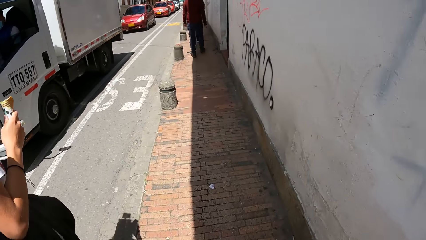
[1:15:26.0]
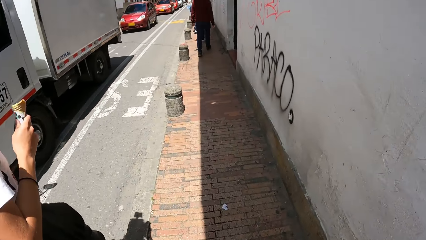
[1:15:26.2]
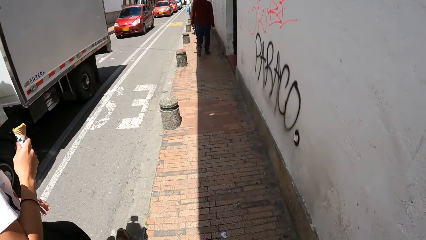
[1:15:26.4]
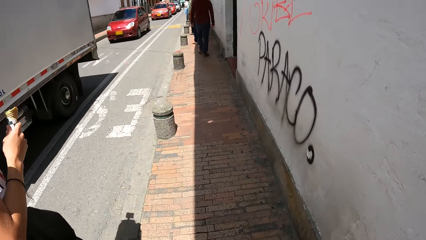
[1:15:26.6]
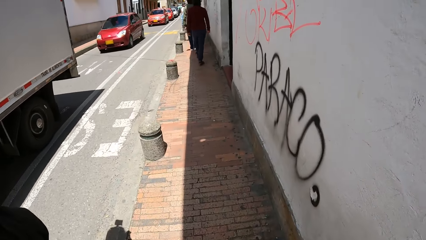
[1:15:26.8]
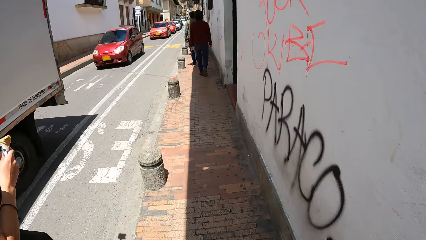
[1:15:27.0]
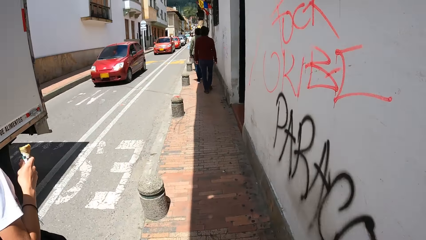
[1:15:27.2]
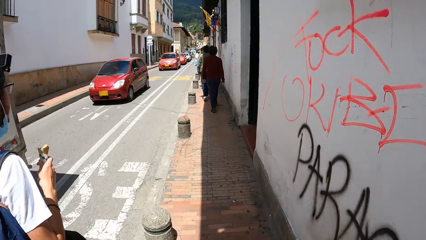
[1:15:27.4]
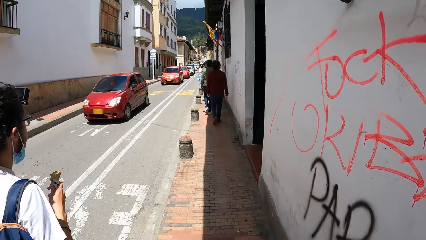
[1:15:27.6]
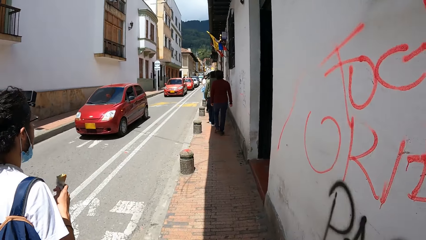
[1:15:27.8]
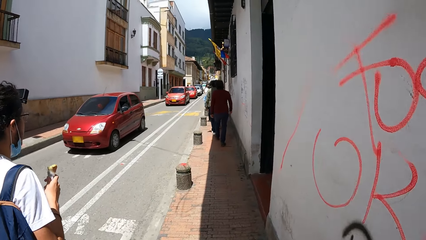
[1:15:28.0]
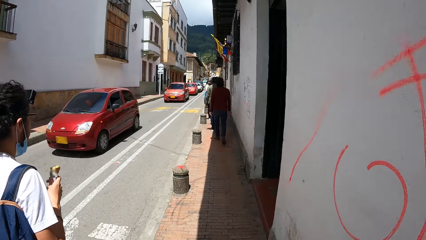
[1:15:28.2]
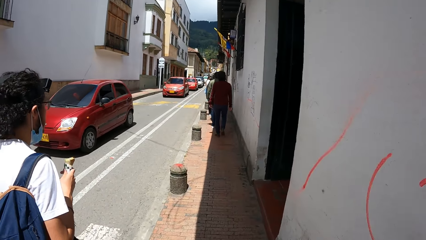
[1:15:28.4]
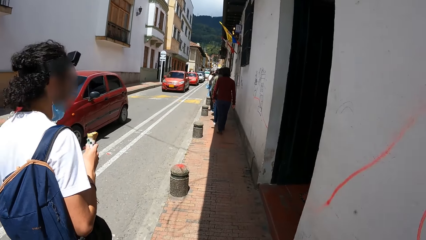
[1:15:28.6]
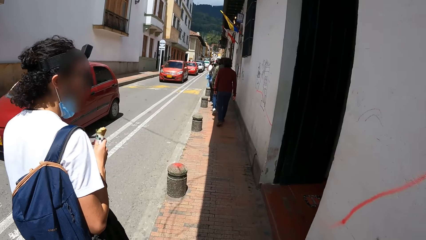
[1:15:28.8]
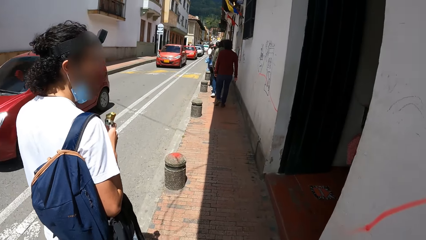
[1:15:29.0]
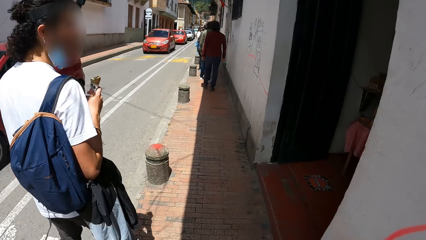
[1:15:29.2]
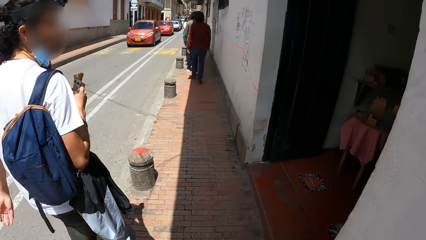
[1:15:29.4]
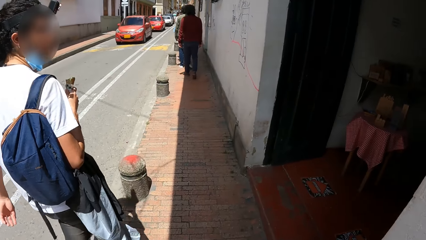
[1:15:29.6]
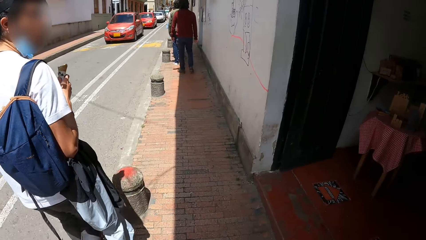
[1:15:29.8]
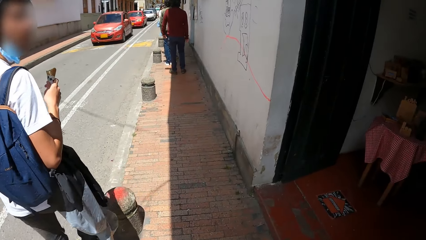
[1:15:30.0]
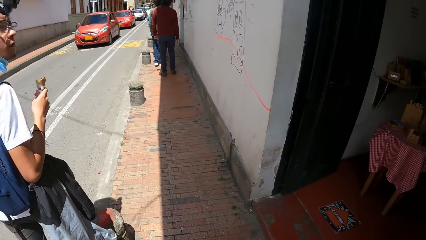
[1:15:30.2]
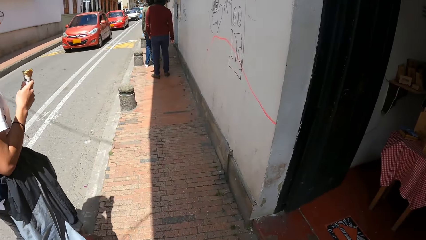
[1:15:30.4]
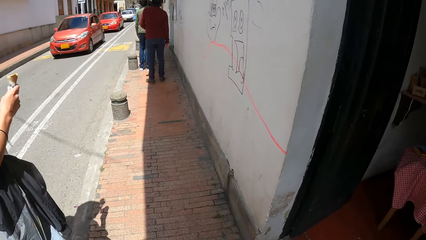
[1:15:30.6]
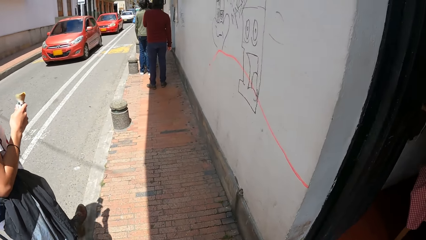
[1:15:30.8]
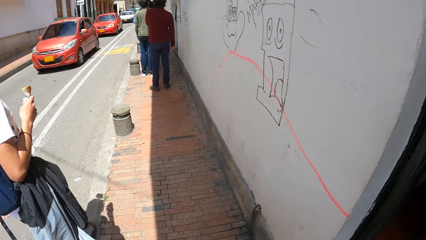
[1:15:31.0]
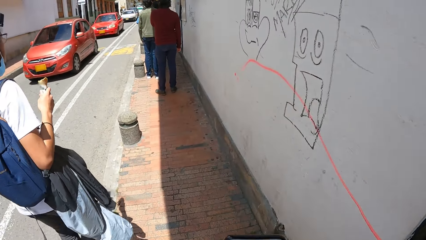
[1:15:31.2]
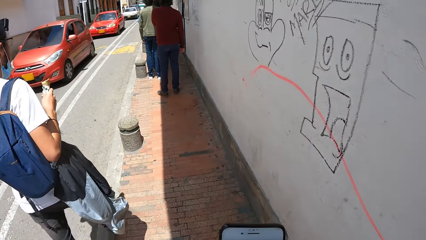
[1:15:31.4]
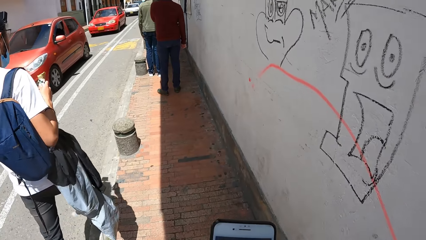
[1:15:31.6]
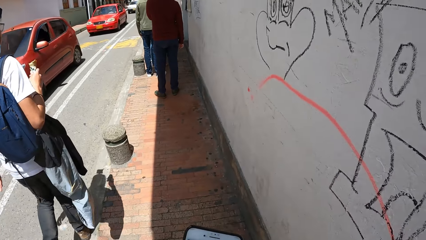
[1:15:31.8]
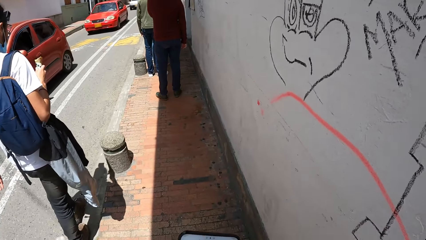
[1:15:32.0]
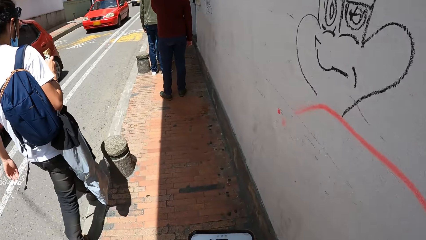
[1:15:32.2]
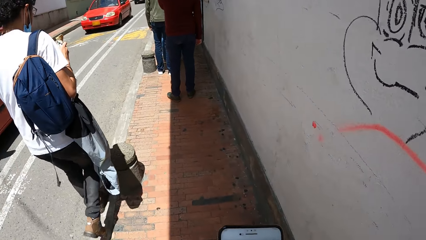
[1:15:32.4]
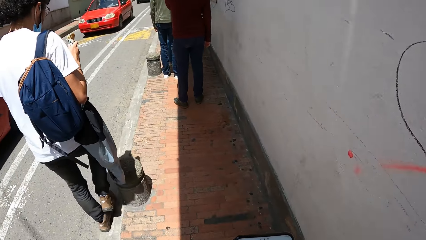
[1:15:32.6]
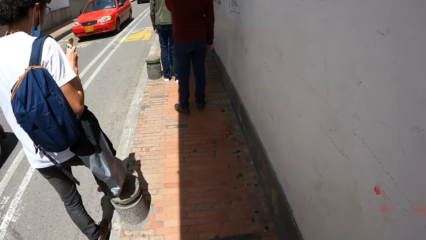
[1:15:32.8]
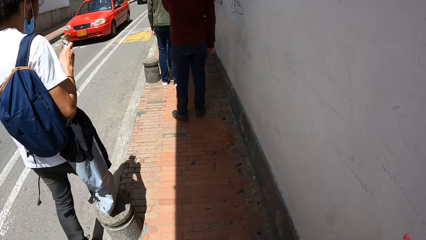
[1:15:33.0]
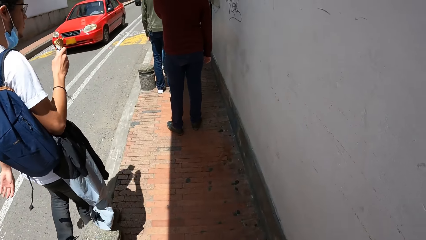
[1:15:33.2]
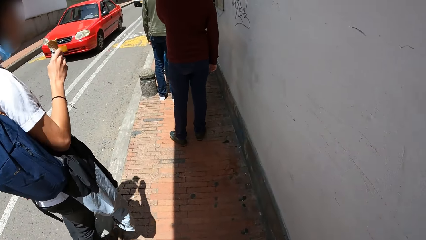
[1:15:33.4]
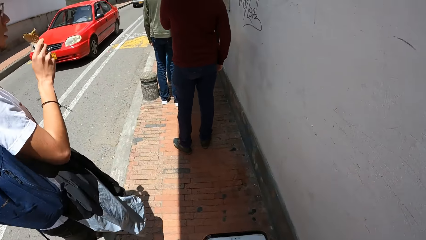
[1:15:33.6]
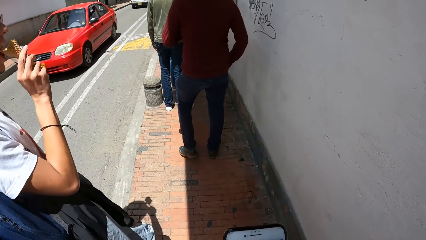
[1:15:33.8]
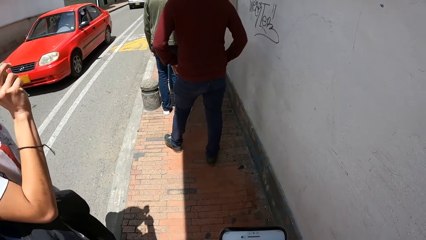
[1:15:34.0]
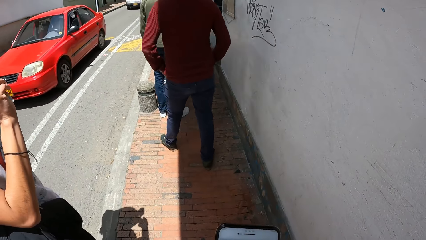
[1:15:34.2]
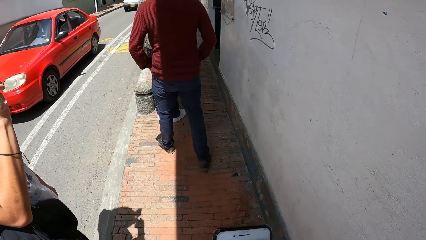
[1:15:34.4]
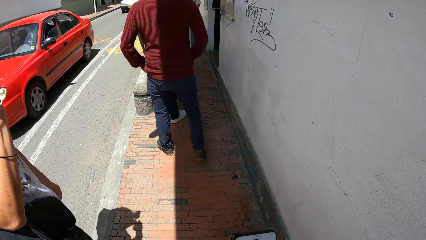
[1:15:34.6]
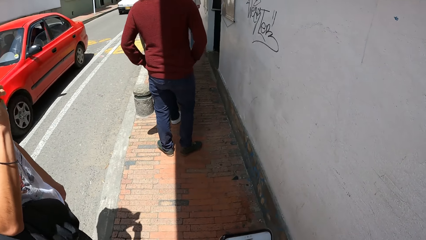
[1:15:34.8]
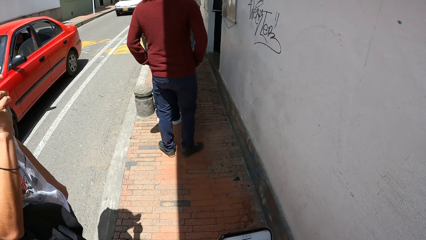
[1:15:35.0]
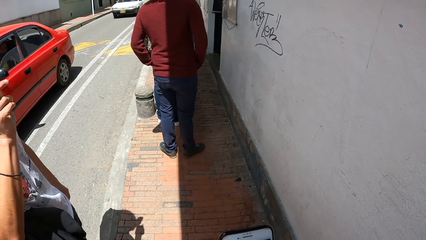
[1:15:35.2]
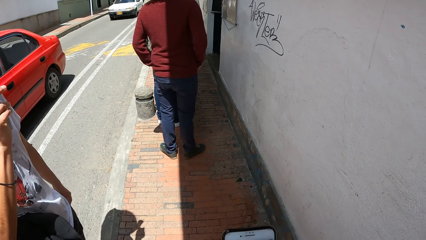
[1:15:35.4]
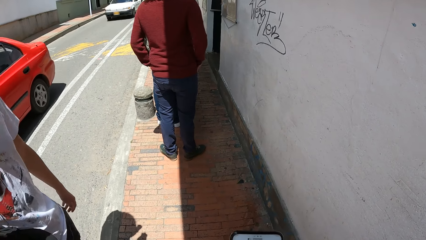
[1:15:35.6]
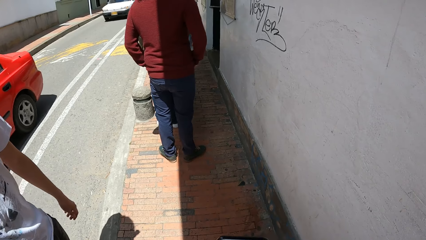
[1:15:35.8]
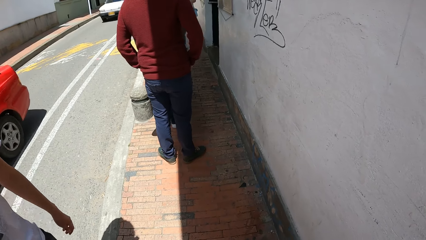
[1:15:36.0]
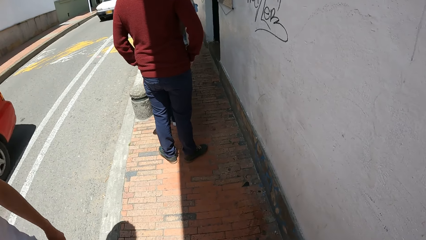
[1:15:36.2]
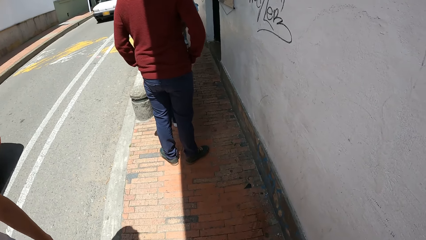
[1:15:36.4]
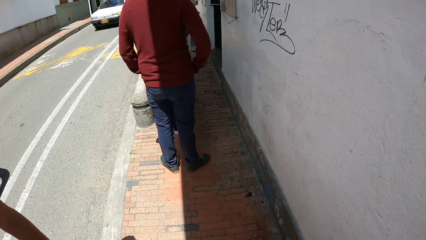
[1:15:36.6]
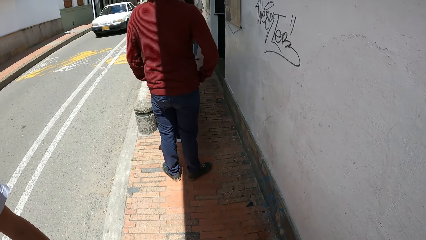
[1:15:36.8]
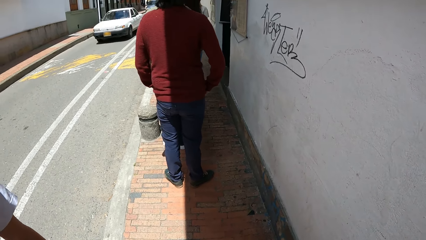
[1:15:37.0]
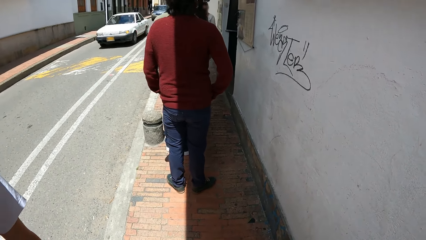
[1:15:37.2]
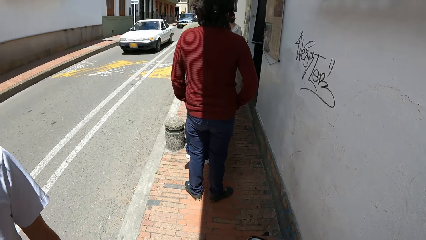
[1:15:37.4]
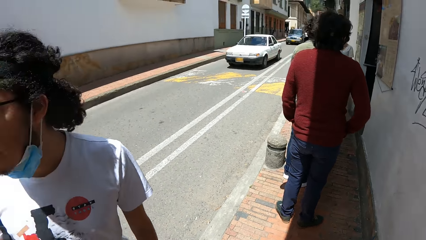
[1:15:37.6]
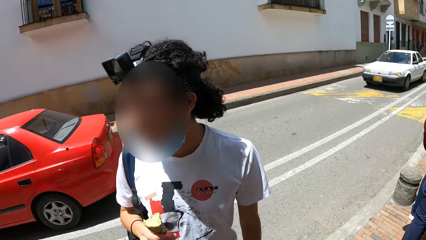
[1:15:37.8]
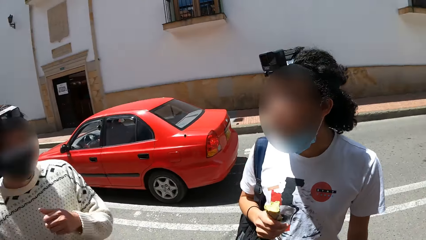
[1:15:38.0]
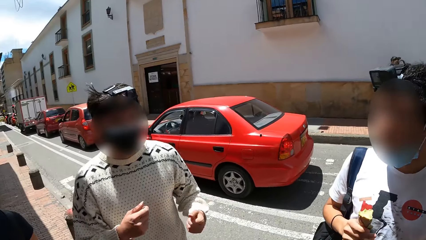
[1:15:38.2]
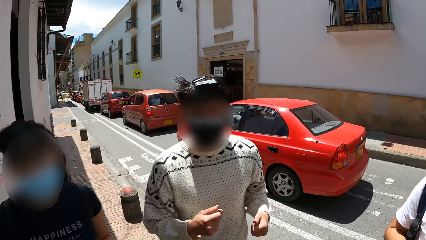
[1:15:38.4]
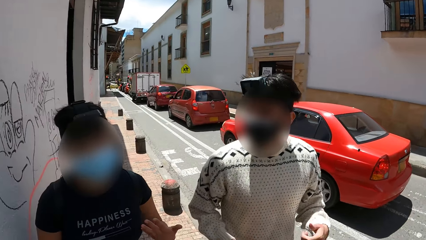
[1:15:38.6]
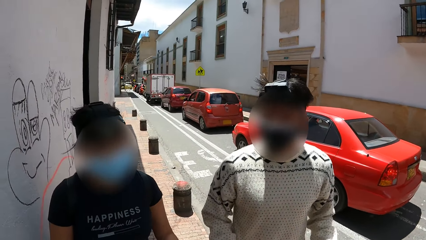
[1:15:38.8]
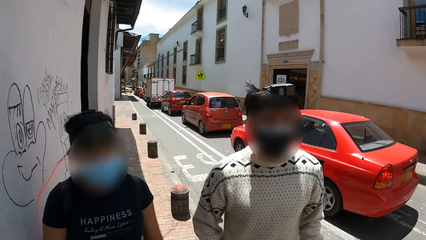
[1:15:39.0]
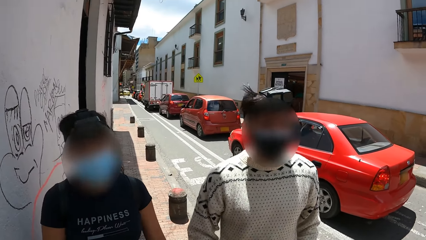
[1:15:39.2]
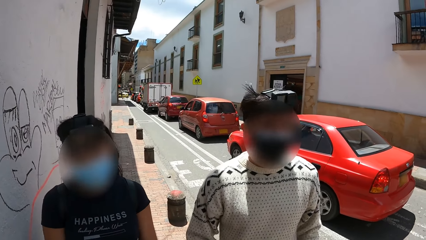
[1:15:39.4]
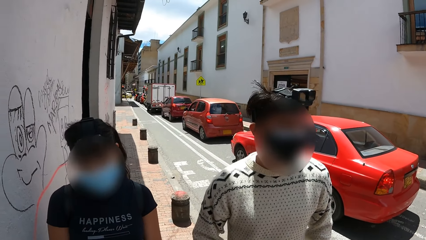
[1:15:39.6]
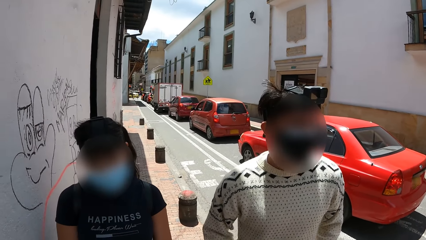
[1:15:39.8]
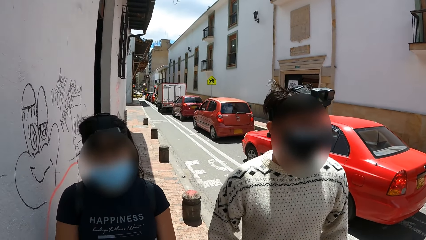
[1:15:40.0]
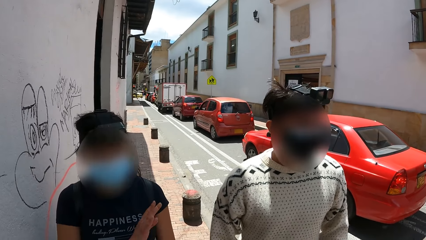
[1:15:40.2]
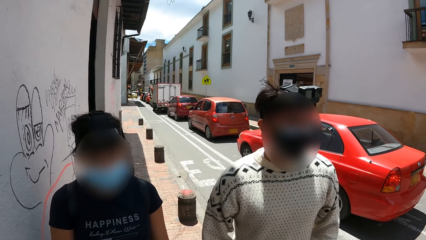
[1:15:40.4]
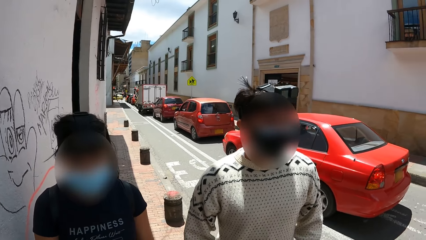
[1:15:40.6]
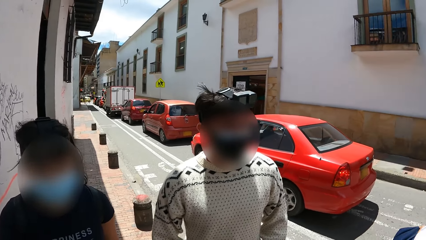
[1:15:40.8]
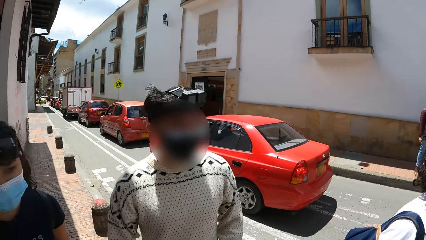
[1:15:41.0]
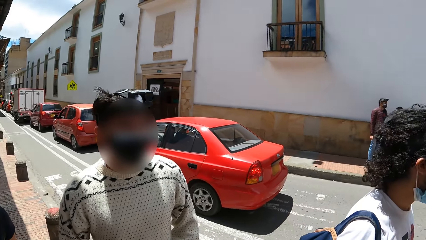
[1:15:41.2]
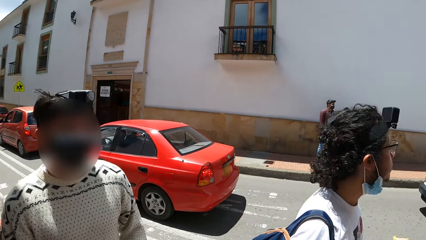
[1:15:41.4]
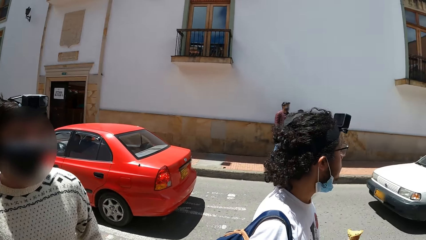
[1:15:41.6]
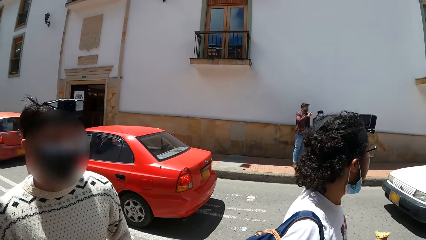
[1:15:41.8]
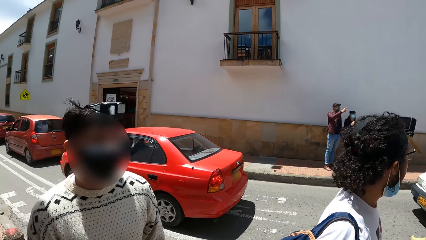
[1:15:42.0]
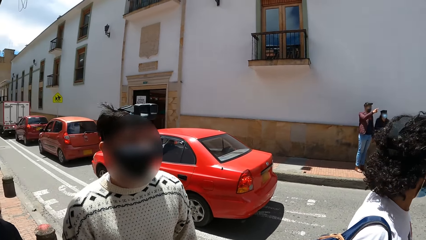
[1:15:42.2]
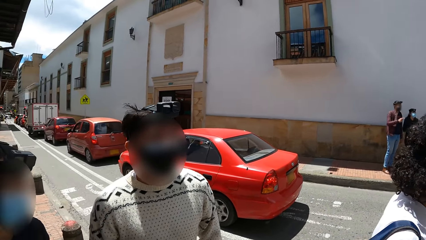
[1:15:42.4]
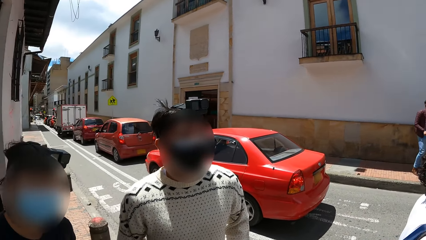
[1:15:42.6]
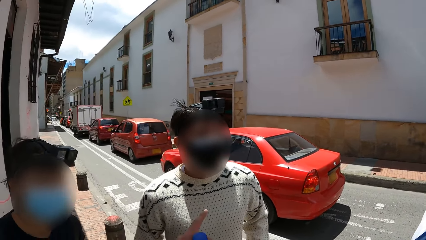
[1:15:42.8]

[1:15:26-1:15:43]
A truck drives past the camera wearer. A red car drives past the camera wearer repeatedly. The camera wearer looks around.
